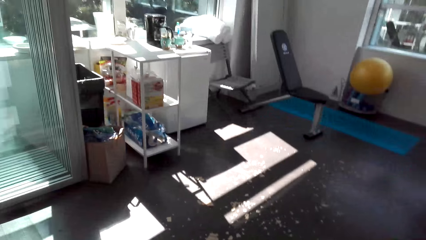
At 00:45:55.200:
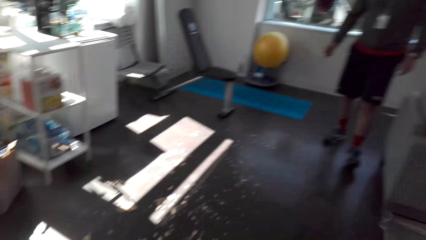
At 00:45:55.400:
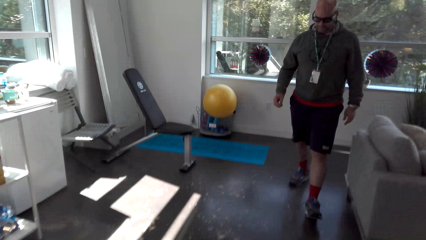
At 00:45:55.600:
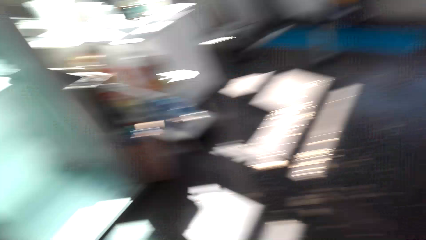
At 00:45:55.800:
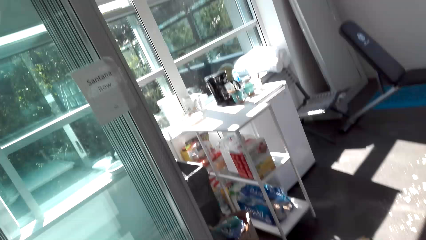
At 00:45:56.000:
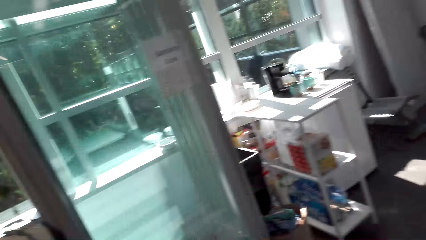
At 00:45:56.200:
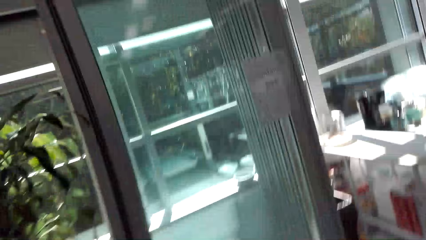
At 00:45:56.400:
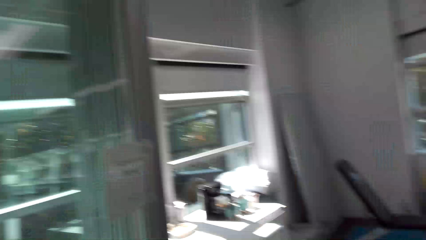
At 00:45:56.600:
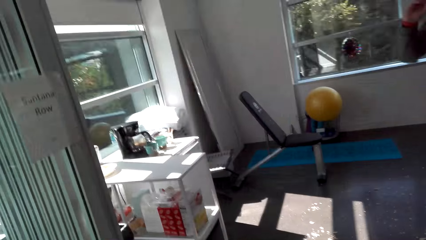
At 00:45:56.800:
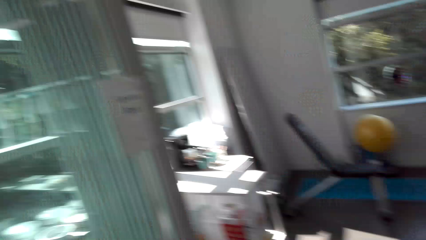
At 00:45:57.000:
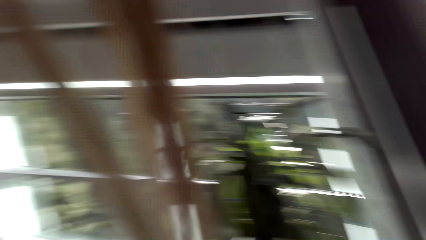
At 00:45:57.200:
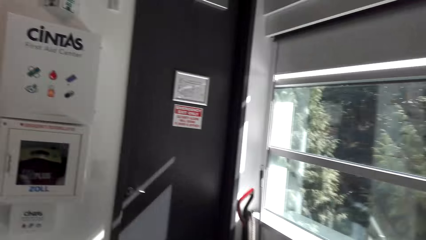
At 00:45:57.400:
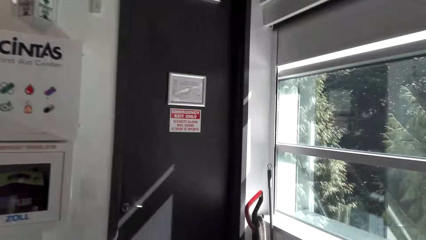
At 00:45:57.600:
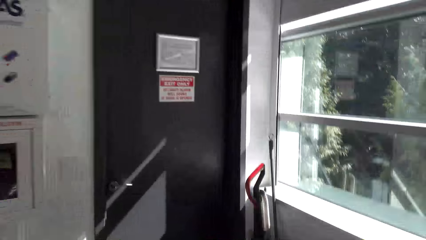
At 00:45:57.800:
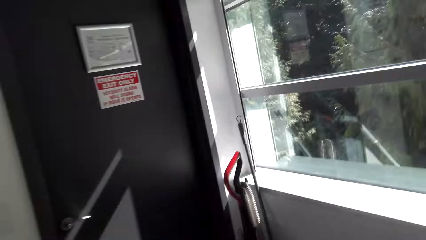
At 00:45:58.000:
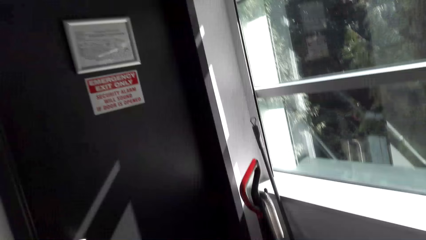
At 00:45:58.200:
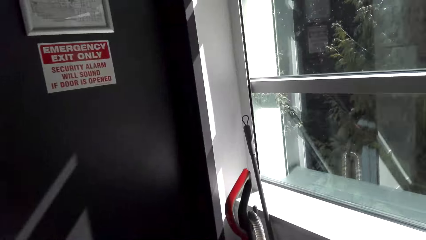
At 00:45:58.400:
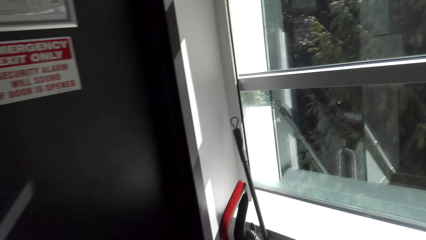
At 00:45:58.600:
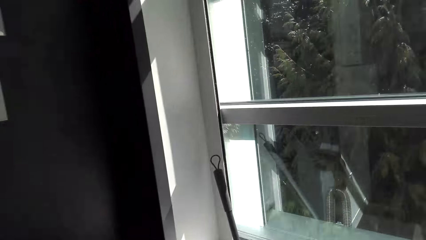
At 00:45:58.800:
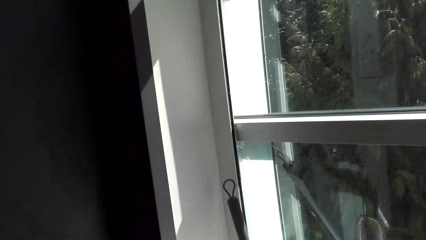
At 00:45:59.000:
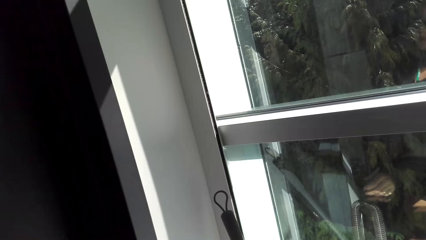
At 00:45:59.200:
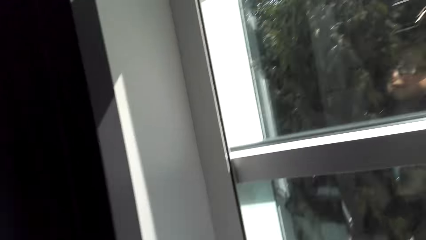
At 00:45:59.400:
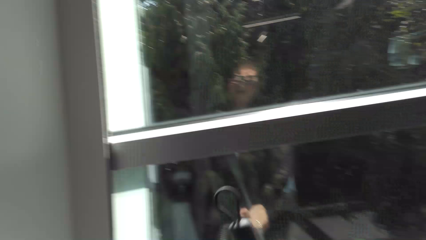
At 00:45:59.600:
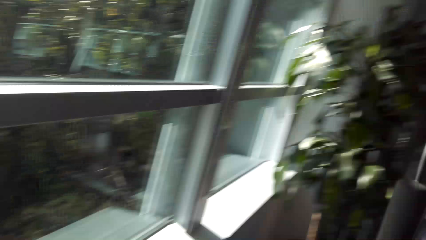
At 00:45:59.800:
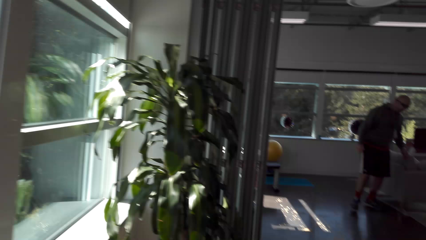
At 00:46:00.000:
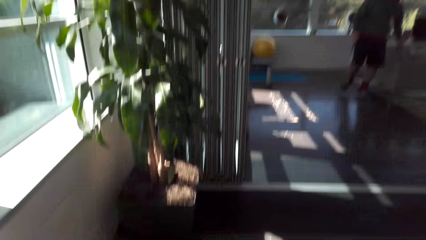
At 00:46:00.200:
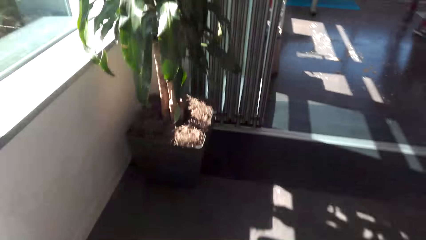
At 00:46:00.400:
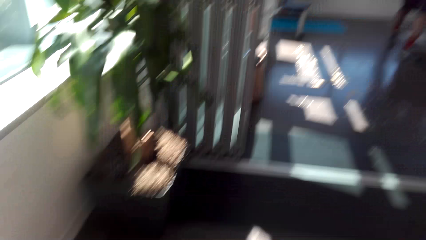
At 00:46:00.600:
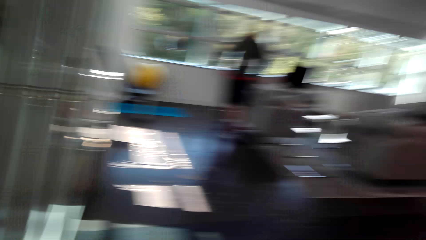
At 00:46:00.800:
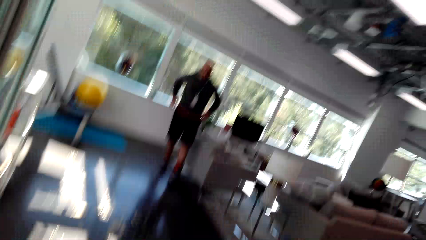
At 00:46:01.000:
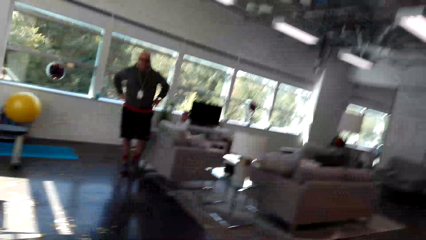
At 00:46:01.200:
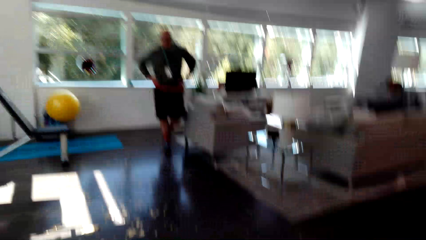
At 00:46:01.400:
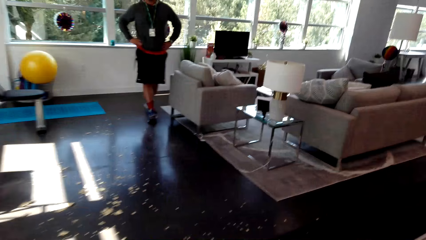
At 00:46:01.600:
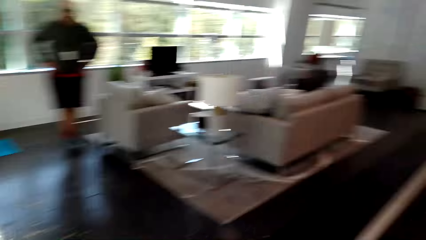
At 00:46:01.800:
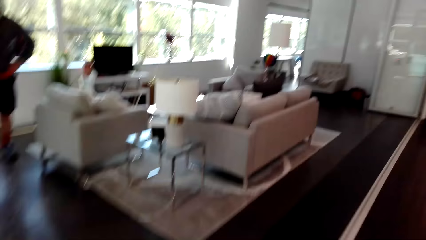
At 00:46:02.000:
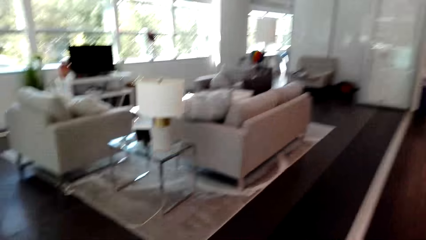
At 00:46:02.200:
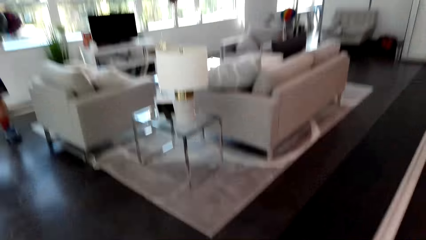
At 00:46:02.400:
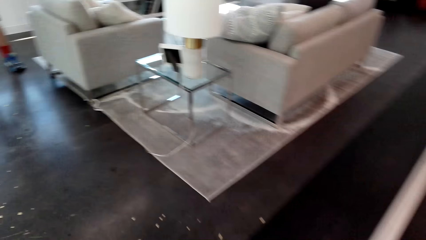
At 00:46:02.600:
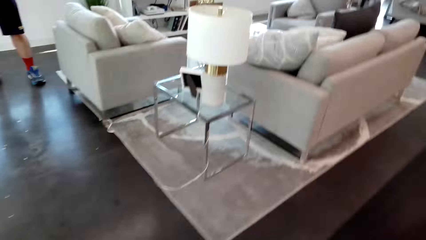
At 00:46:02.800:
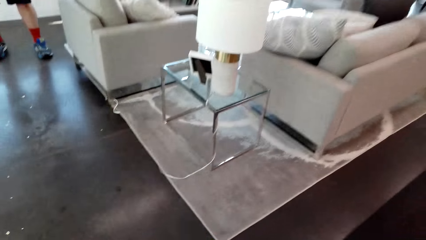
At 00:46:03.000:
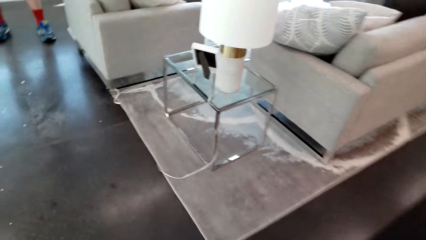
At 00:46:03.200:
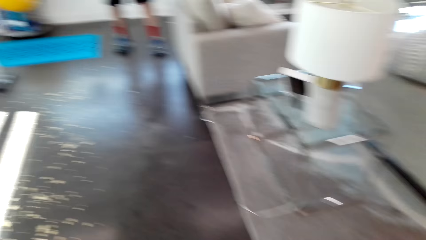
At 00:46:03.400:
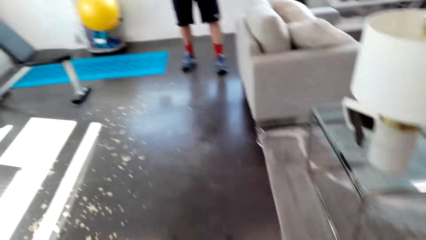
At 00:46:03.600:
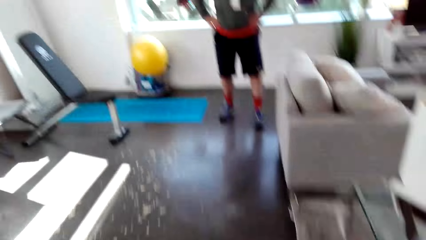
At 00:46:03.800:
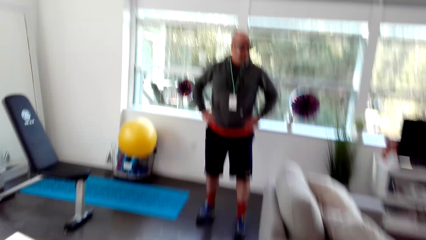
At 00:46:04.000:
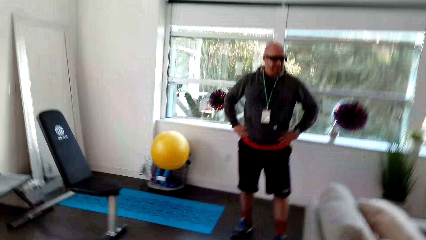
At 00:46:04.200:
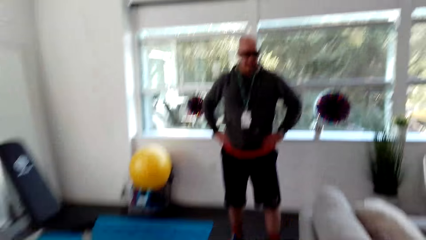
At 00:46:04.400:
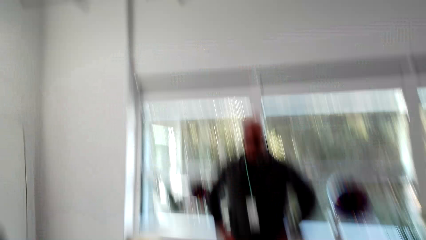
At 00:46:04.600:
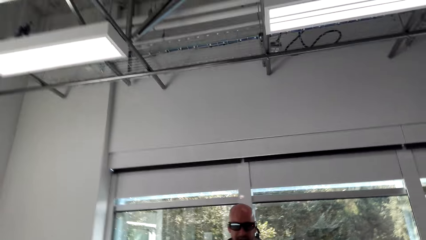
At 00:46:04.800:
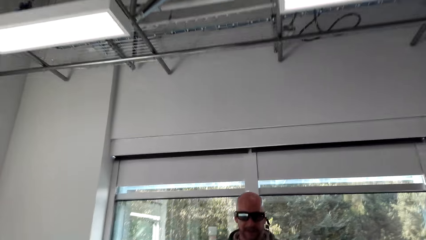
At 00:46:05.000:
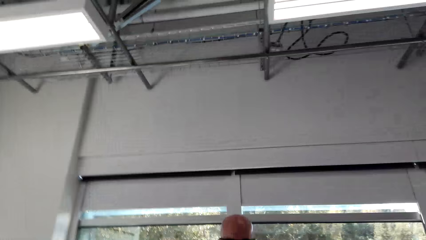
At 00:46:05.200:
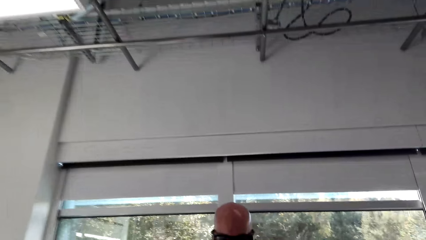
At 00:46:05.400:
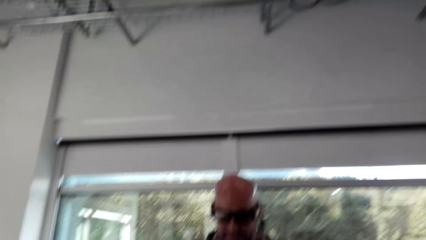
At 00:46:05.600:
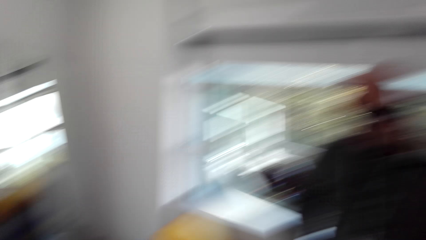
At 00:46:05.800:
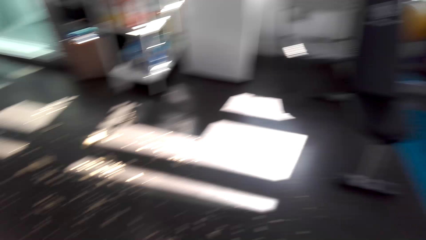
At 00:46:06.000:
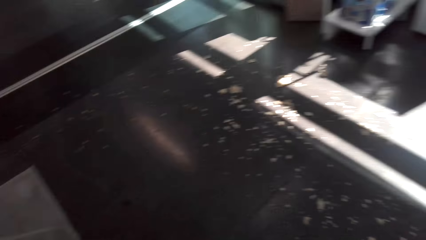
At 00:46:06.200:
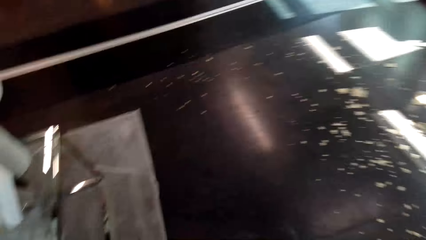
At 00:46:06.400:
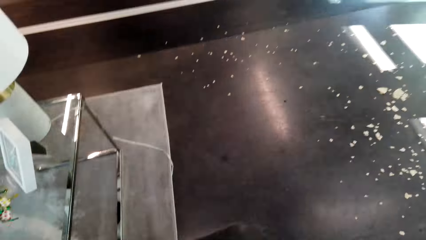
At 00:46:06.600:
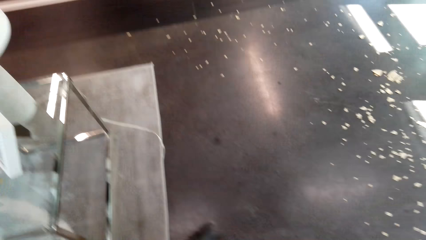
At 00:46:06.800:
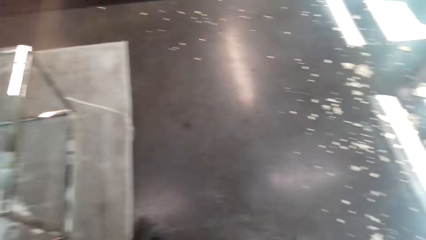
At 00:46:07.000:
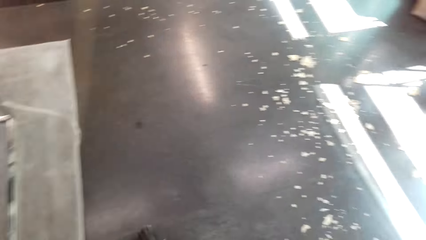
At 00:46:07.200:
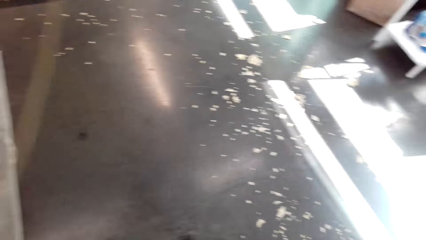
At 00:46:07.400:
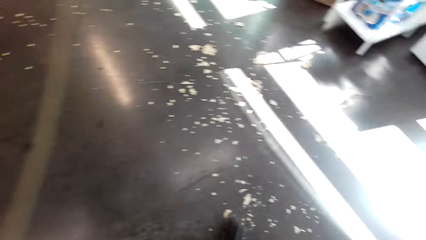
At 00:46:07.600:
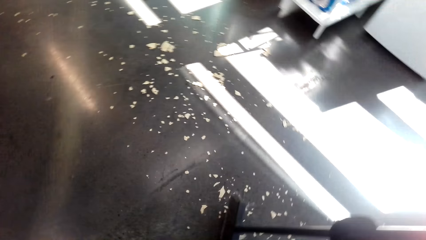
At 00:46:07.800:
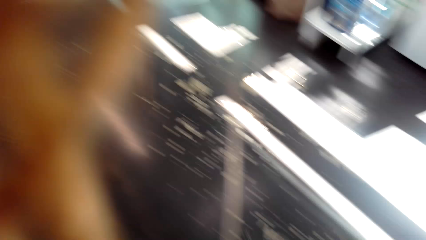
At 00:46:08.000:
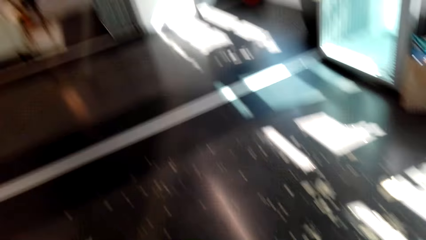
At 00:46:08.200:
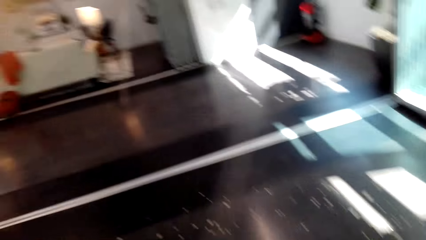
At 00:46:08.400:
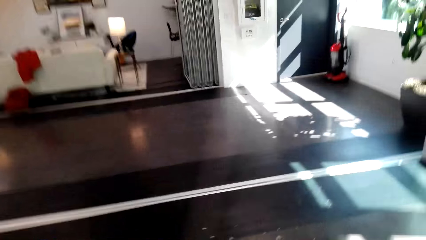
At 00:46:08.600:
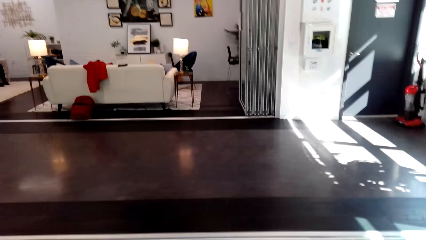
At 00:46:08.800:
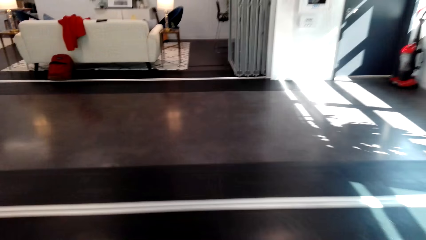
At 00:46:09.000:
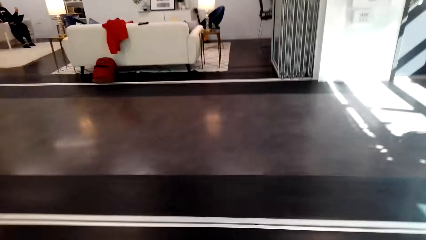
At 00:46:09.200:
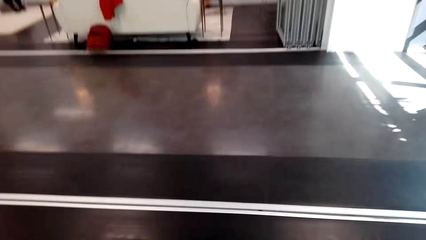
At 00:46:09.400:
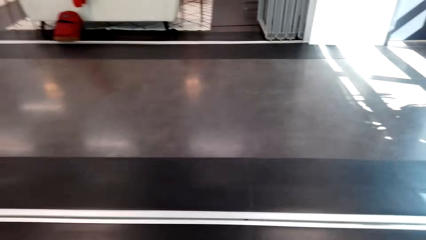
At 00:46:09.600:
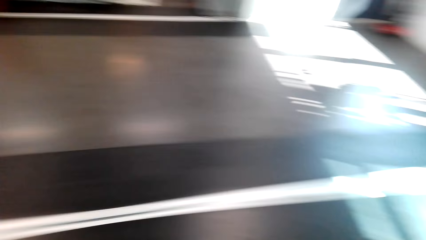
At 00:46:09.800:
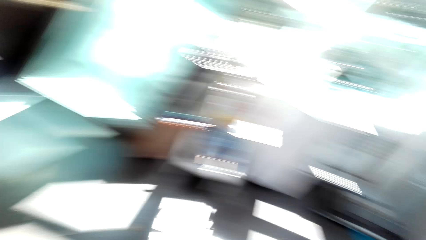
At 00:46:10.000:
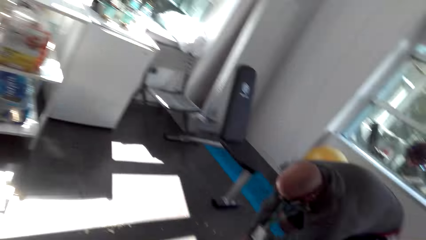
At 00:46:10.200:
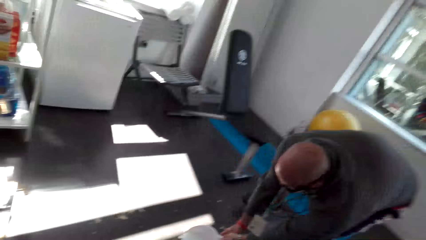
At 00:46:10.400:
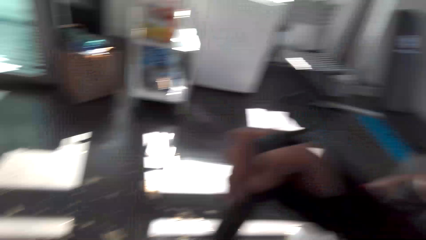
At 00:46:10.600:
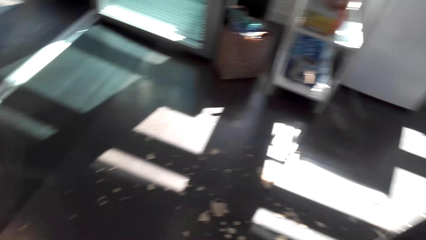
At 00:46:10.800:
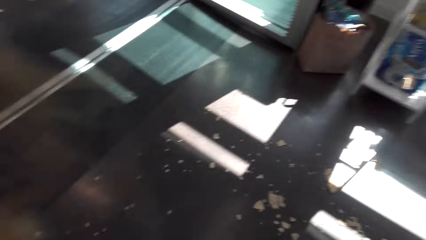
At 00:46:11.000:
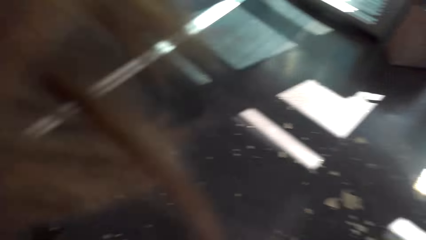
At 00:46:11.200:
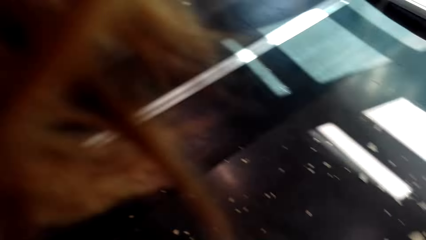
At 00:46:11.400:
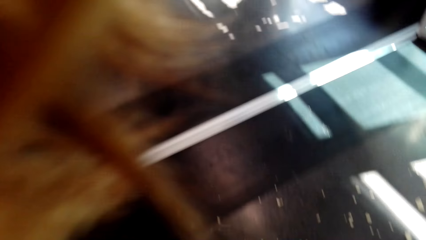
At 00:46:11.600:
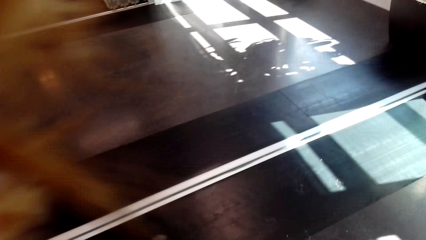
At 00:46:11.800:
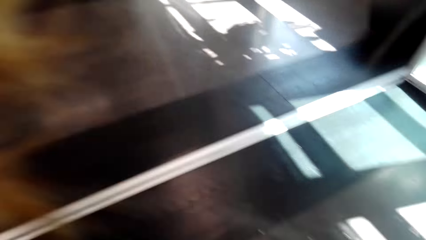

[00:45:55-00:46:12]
A man stands ahead of the camera wearer. The camera wearer walks around.
